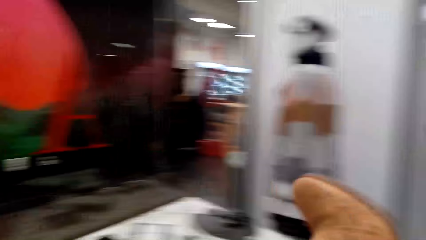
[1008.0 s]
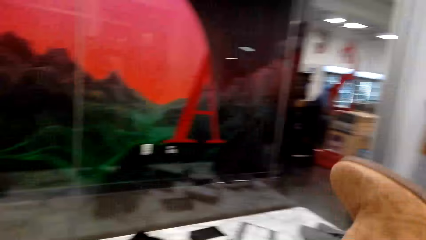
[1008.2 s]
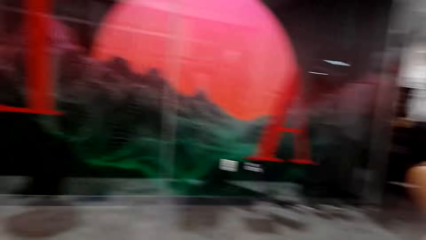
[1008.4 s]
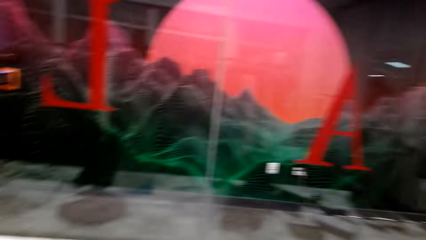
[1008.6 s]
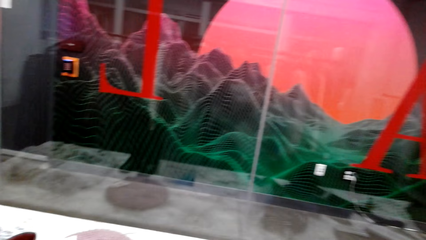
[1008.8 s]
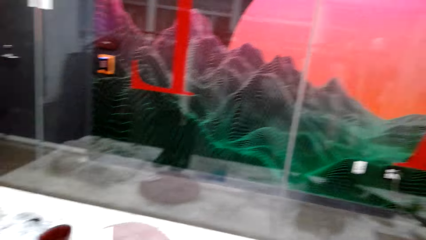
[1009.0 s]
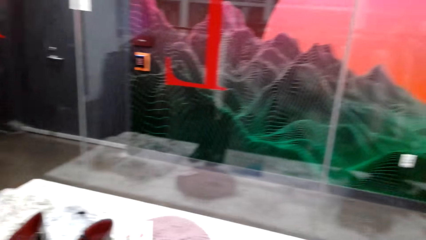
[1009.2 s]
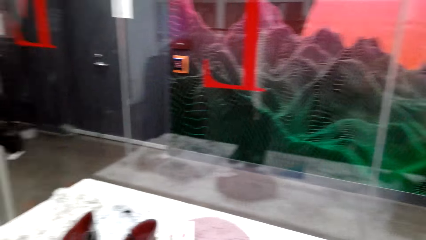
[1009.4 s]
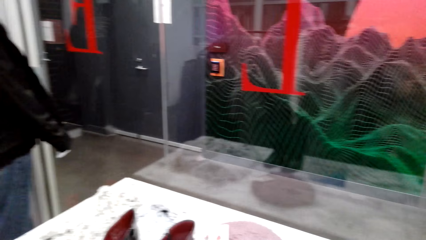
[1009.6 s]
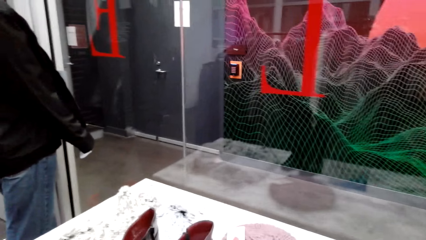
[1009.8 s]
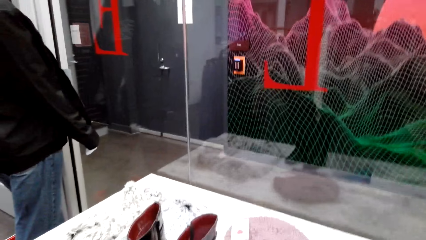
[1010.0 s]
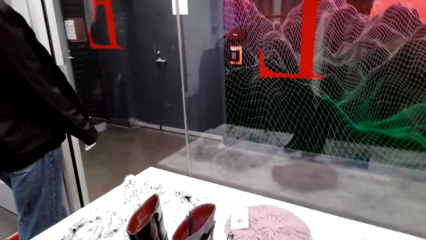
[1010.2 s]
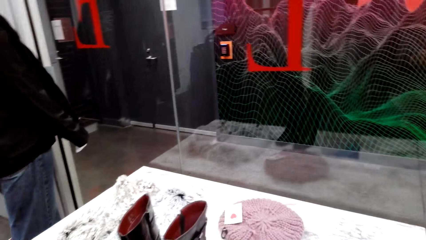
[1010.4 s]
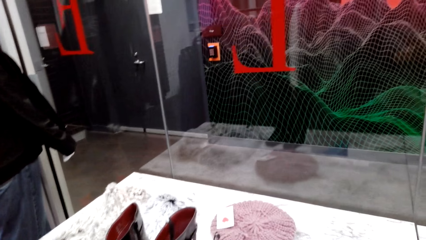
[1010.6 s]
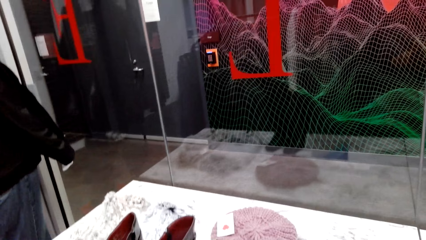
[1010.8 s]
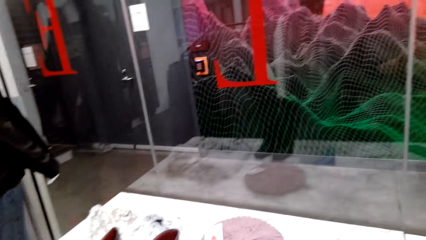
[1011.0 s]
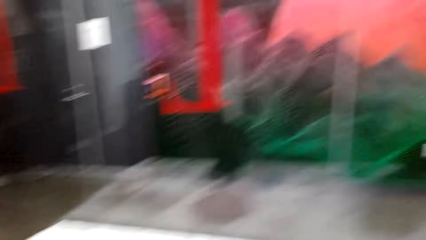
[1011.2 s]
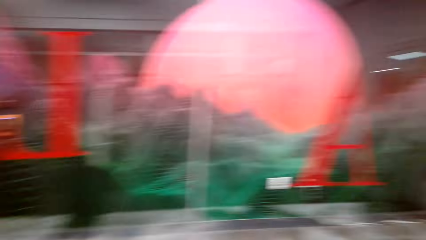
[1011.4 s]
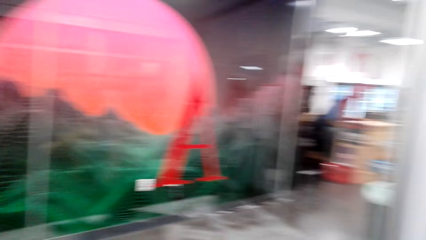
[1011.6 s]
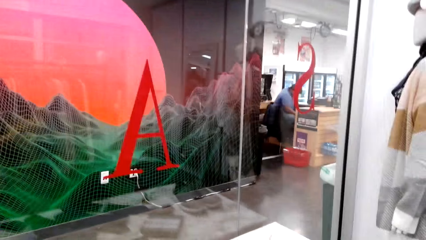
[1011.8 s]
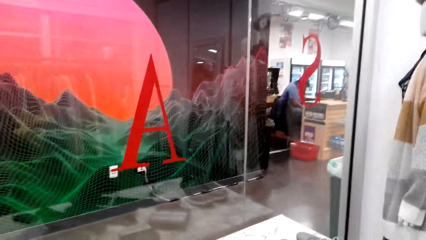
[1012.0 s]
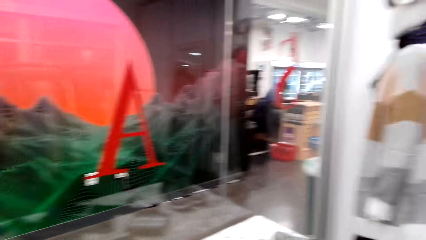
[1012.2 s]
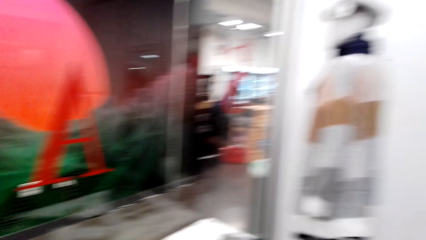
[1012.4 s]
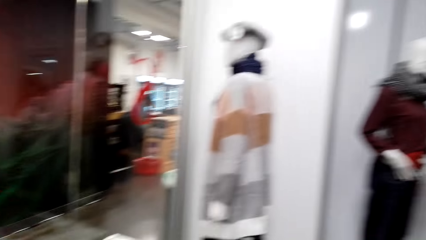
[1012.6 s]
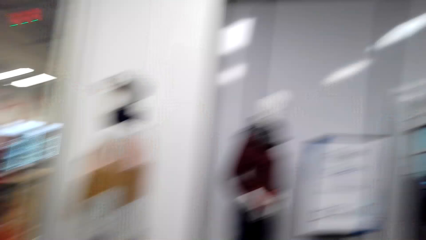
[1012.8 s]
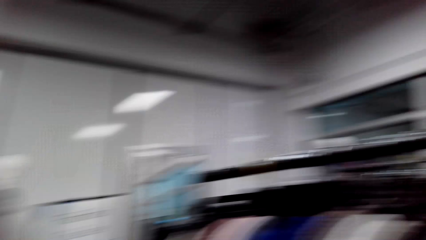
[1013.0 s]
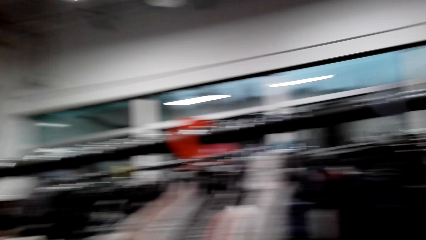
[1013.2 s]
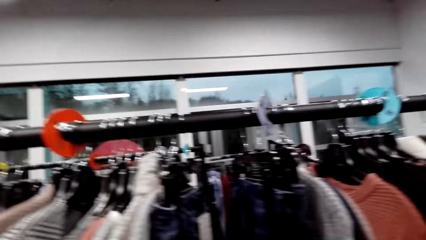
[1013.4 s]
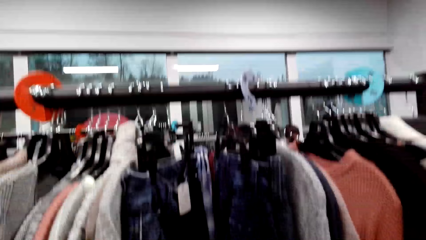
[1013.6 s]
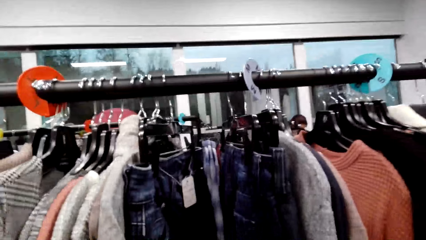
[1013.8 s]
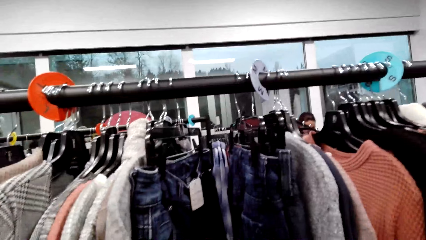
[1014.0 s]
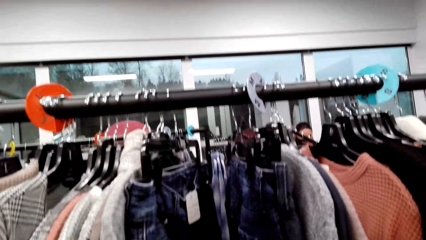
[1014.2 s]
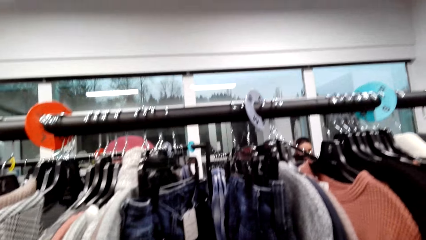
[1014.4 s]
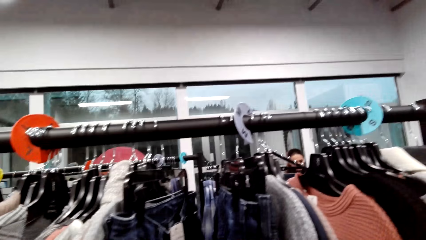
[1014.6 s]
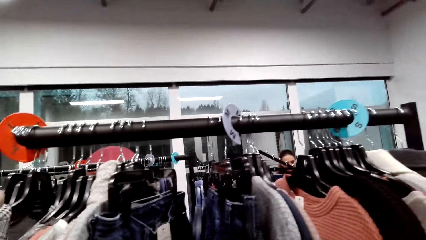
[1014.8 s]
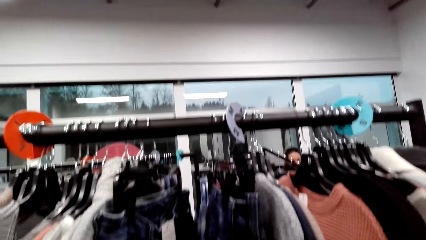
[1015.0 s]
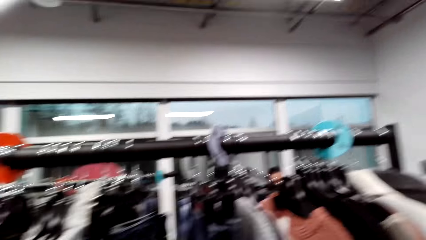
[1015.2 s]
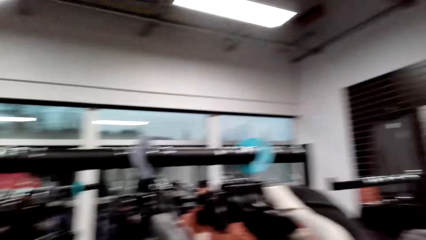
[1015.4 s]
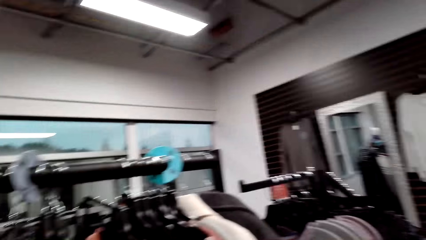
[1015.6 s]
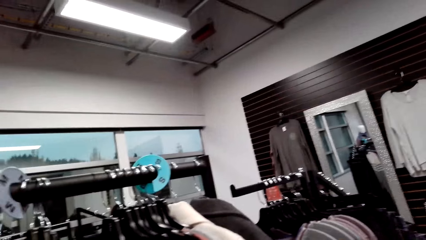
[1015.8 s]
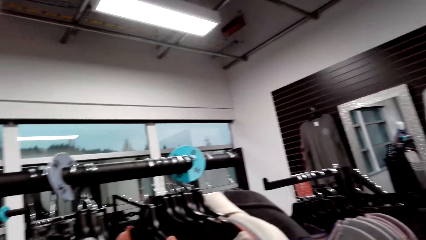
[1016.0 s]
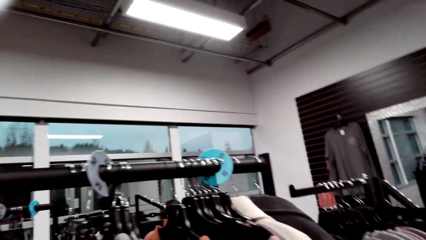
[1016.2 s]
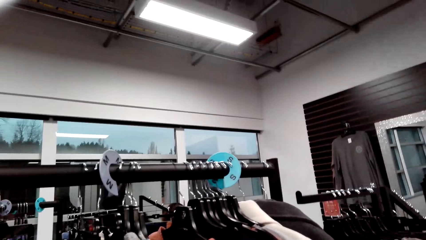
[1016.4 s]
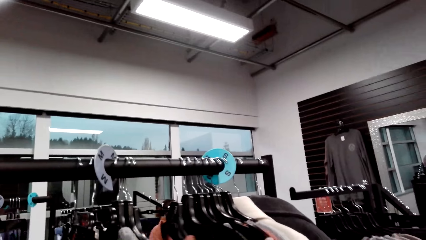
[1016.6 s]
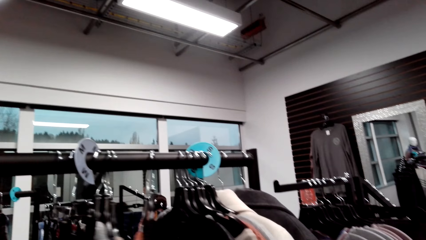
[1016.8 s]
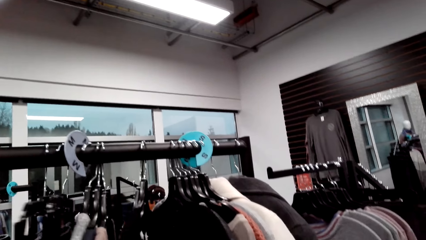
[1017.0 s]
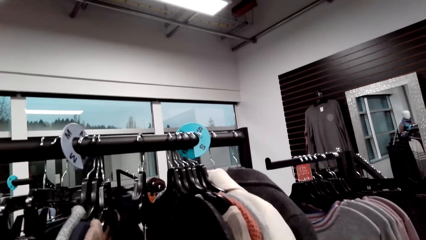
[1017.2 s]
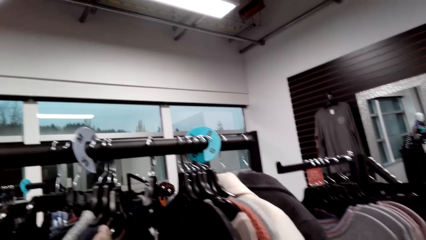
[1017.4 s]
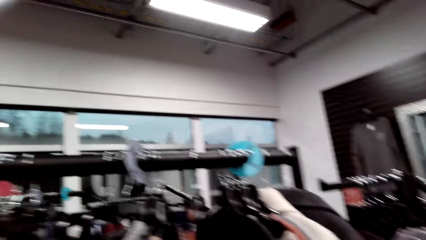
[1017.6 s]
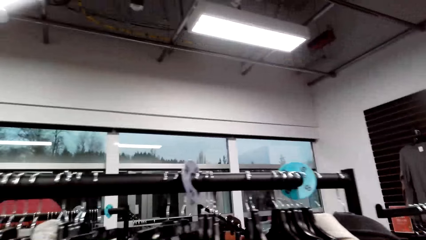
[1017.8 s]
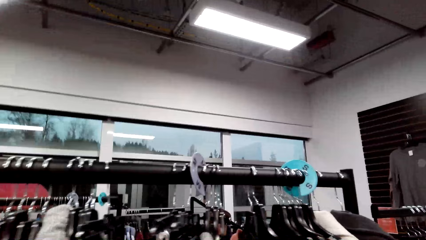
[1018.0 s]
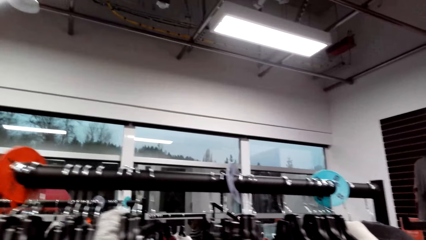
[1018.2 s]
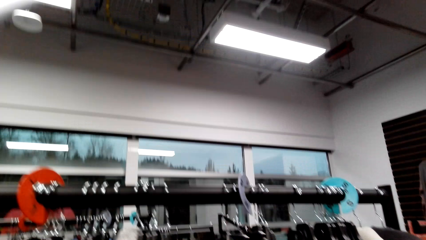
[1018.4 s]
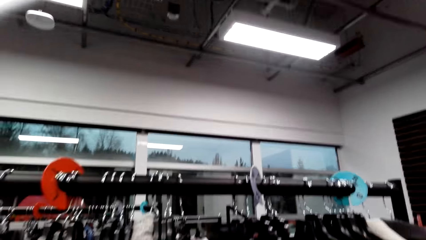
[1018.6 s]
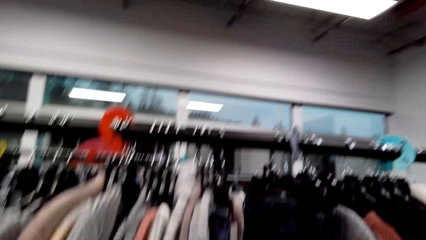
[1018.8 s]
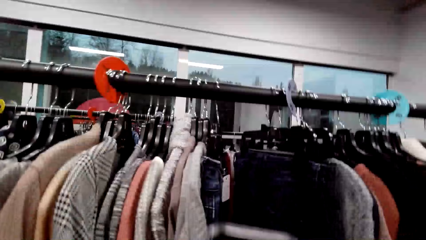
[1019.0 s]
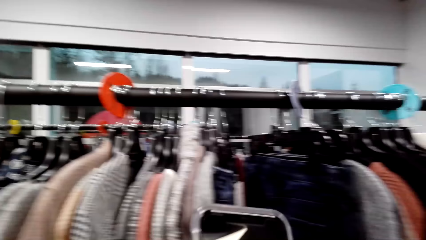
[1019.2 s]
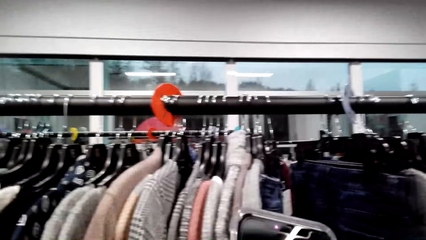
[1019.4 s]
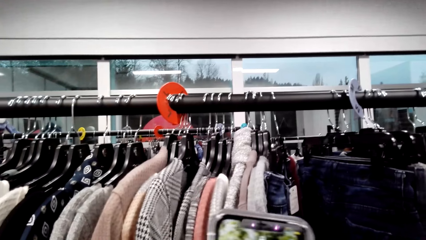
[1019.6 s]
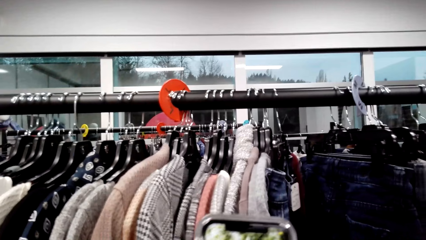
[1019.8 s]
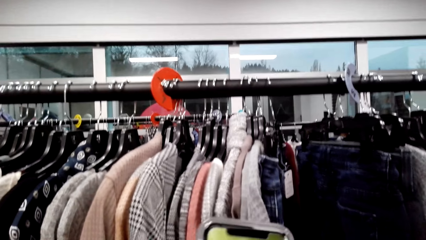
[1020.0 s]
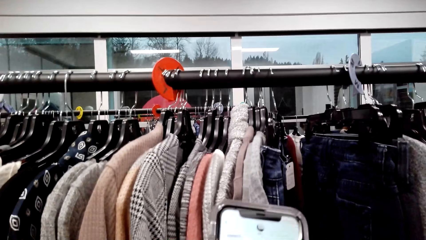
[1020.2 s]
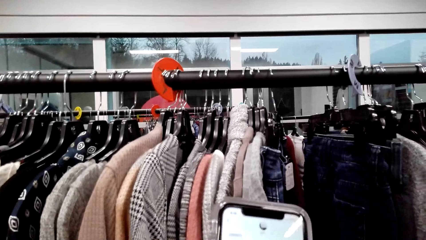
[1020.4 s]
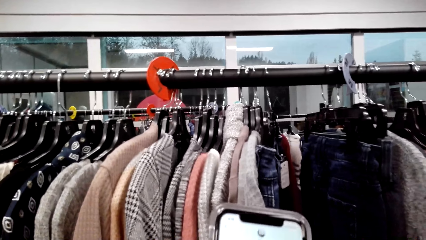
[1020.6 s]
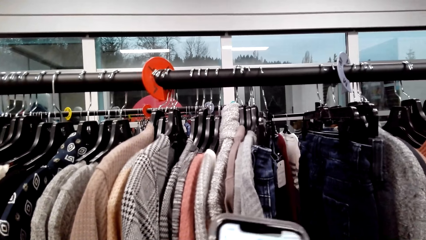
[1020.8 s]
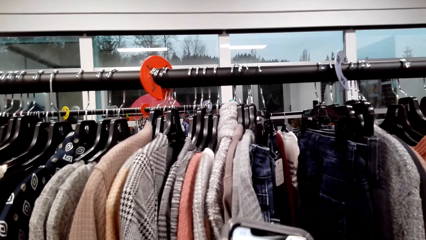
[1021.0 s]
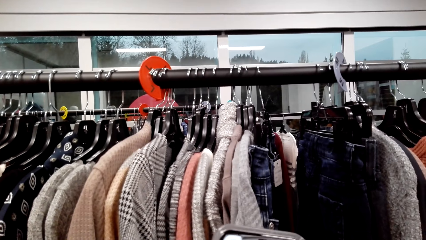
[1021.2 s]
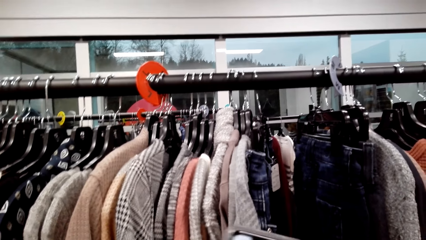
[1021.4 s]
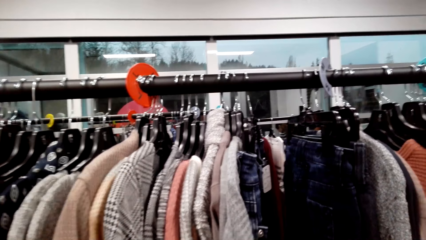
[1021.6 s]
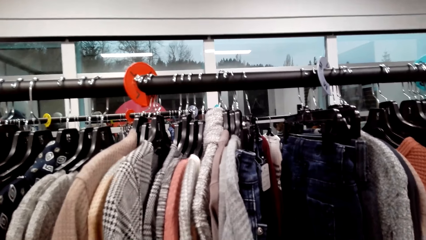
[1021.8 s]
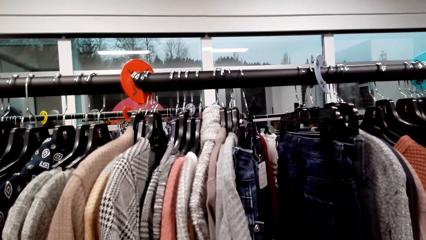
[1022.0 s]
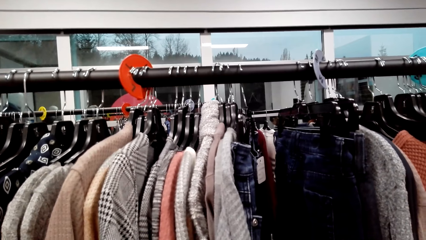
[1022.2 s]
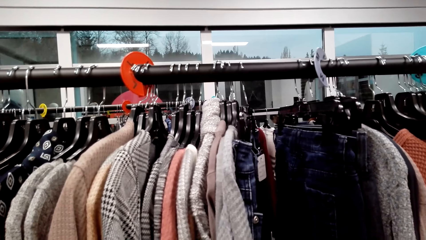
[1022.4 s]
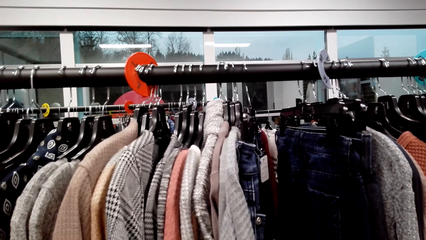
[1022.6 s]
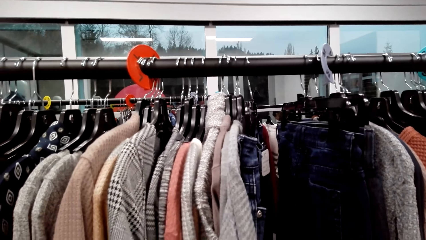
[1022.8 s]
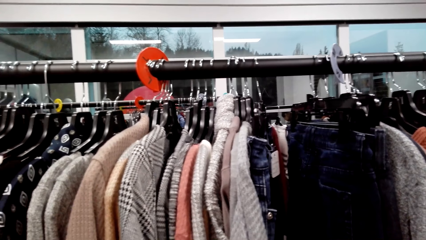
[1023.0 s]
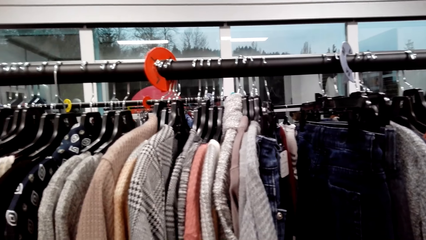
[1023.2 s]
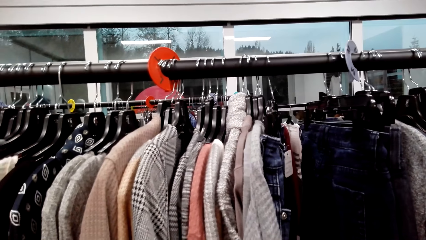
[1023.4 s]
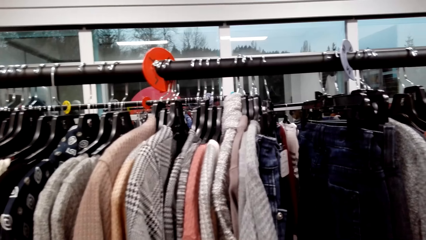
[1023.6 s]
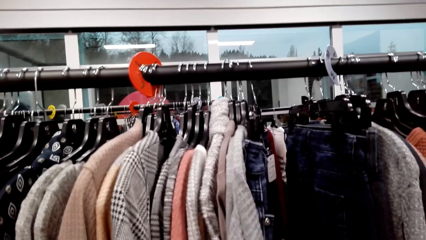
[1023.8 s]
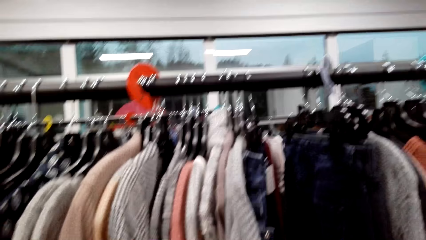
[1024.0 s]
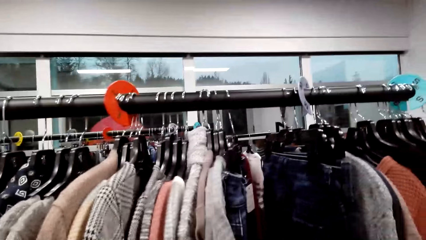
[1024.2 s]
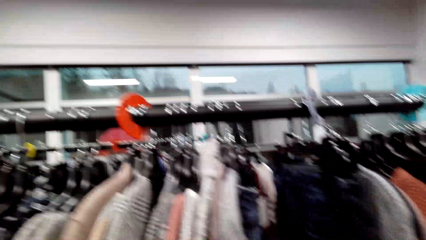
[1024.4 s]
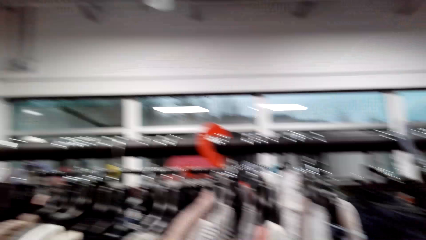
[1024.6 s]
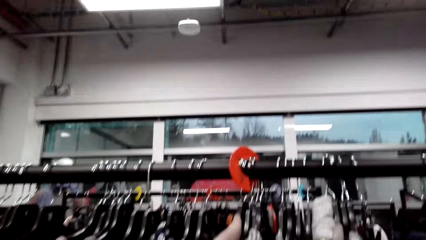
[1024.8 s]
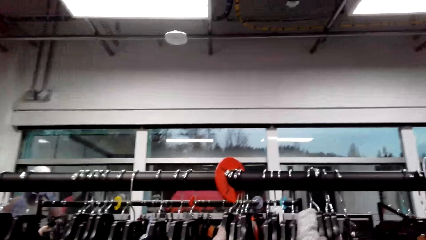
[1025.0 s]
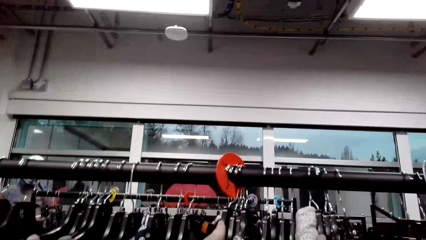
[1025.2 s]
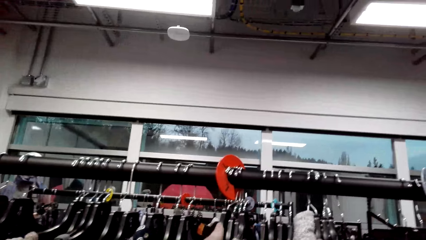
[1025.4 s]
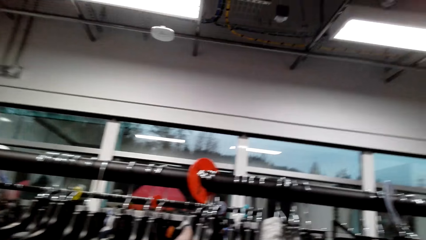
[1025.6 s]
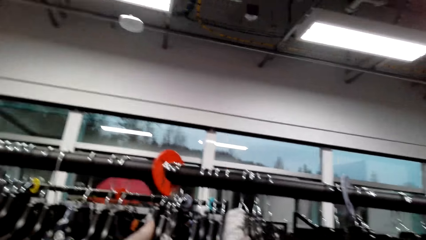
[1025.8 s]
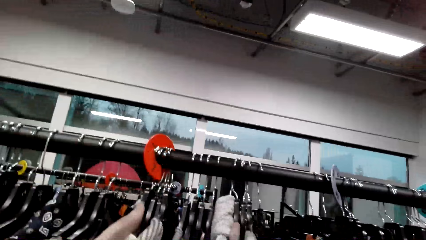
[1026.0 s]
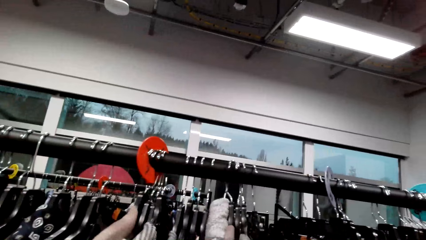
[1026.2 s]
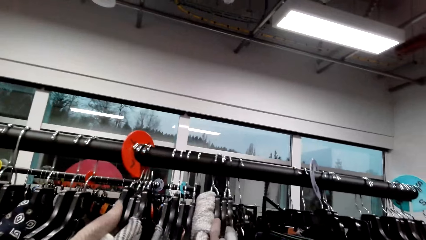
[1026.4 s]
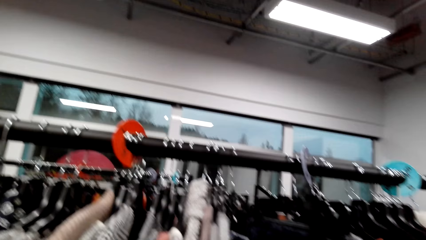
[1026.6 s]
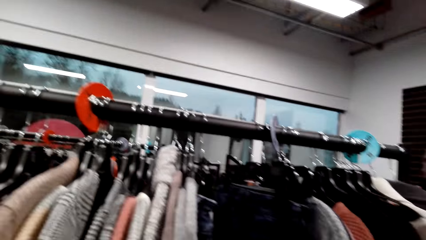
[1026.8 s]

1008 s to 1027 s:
The camera wearer looks around the showroom. She walks around a supermarket. She looks around the supermarket. She stares at the clothes on the hangers. She operates the phone in her hands. She stares at the clothes on the hangers. She looks around the supermarket.
